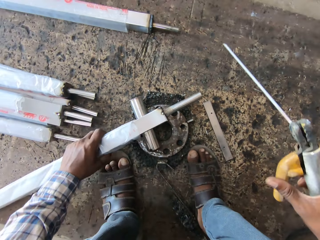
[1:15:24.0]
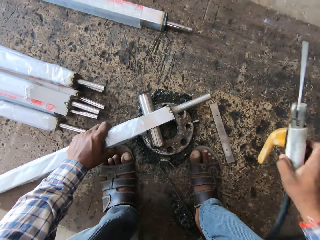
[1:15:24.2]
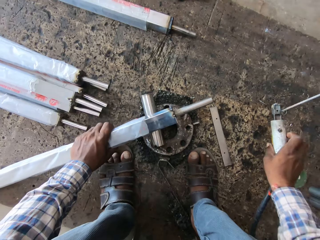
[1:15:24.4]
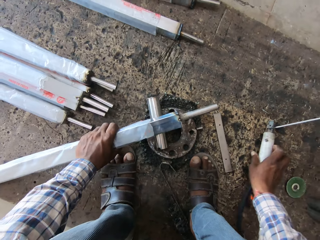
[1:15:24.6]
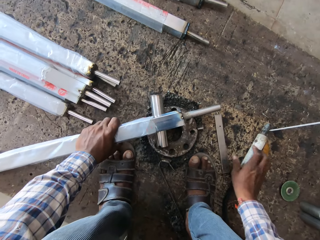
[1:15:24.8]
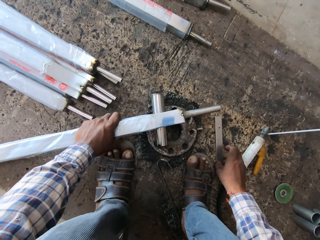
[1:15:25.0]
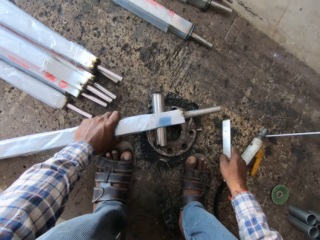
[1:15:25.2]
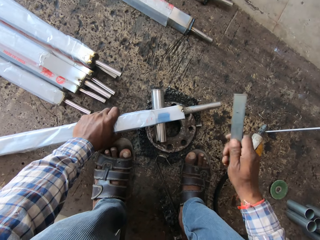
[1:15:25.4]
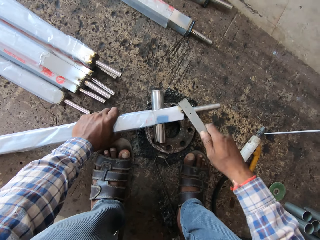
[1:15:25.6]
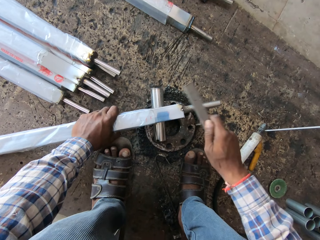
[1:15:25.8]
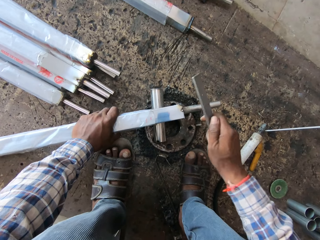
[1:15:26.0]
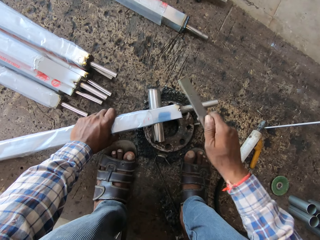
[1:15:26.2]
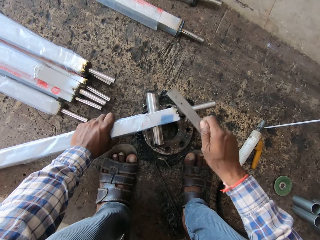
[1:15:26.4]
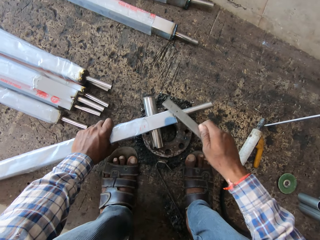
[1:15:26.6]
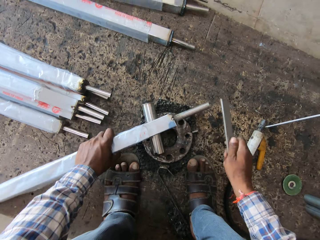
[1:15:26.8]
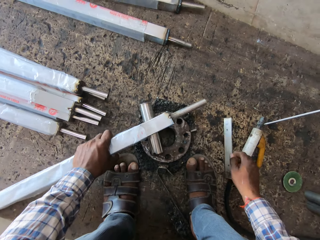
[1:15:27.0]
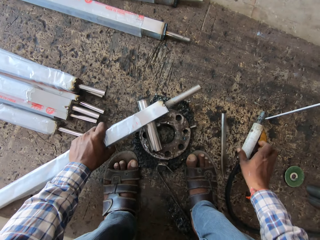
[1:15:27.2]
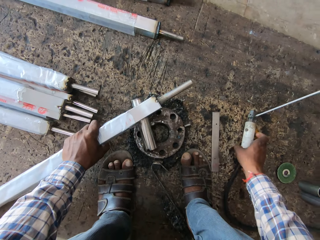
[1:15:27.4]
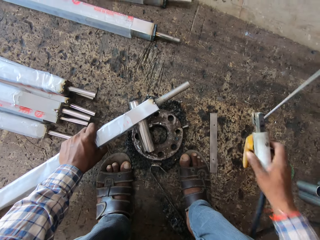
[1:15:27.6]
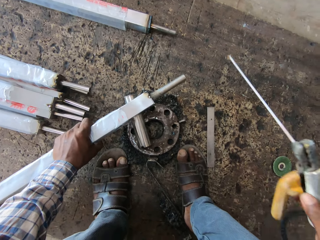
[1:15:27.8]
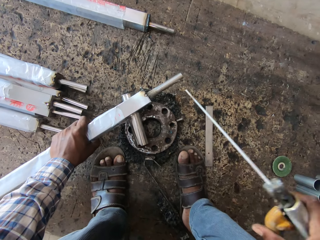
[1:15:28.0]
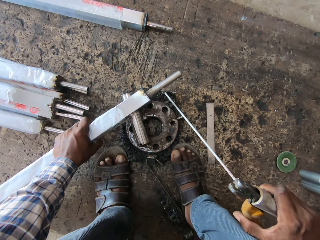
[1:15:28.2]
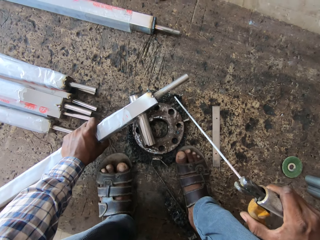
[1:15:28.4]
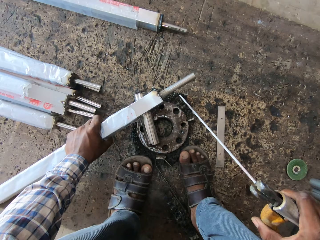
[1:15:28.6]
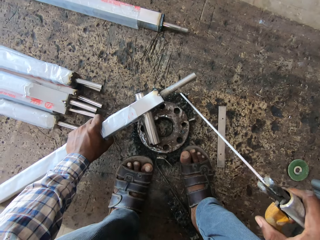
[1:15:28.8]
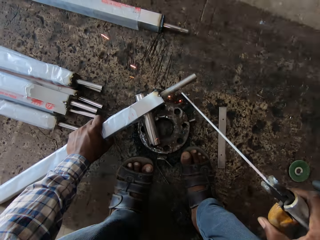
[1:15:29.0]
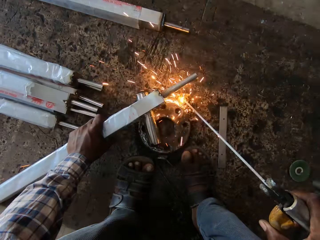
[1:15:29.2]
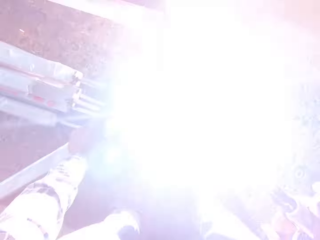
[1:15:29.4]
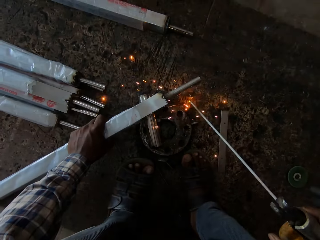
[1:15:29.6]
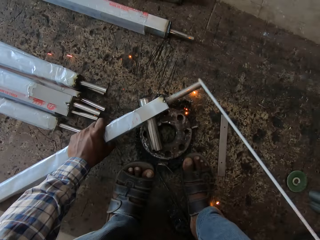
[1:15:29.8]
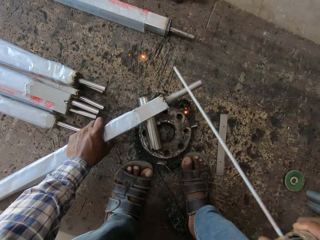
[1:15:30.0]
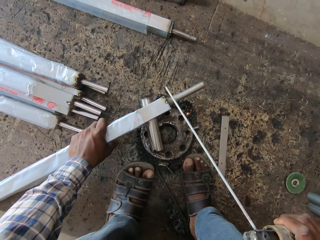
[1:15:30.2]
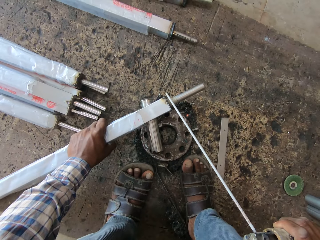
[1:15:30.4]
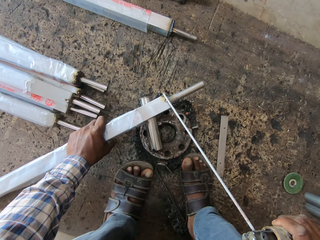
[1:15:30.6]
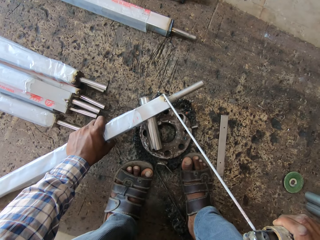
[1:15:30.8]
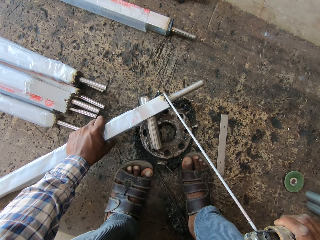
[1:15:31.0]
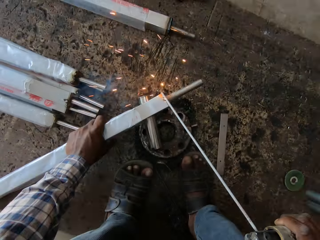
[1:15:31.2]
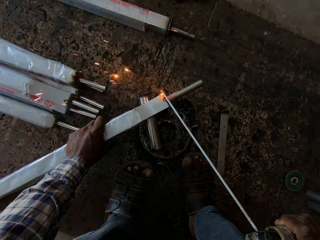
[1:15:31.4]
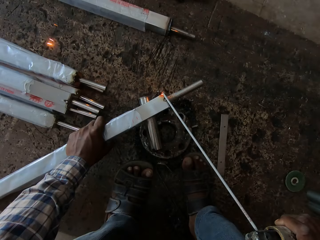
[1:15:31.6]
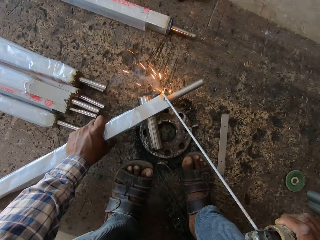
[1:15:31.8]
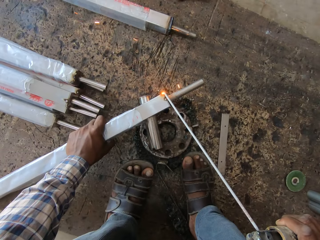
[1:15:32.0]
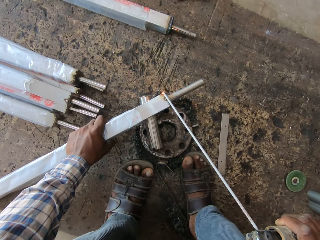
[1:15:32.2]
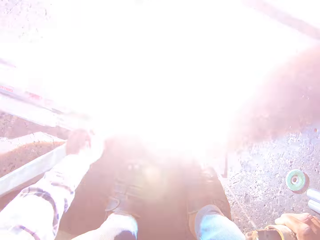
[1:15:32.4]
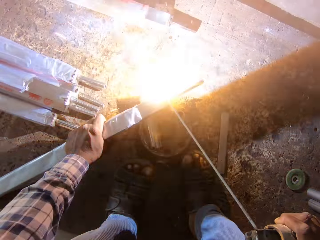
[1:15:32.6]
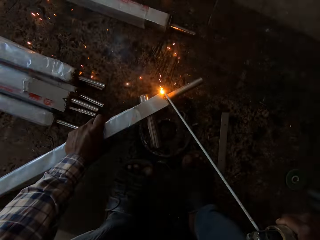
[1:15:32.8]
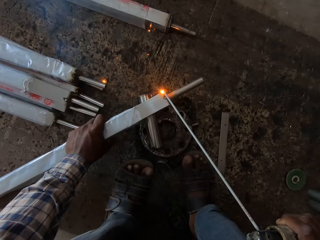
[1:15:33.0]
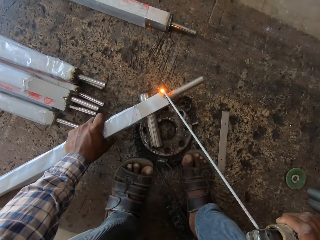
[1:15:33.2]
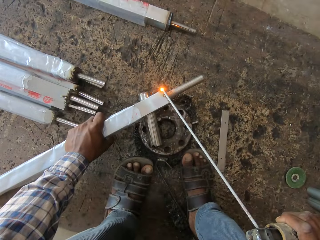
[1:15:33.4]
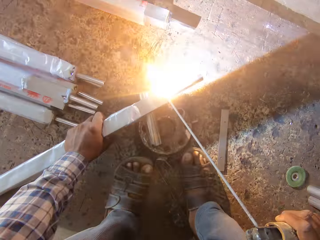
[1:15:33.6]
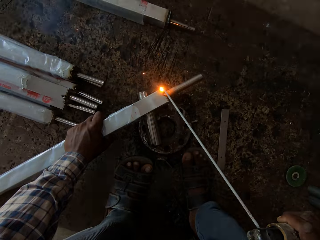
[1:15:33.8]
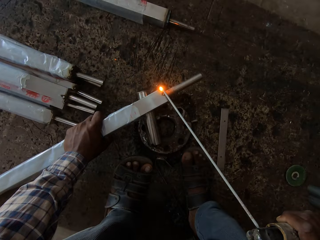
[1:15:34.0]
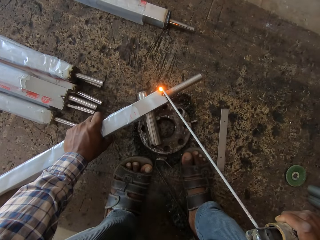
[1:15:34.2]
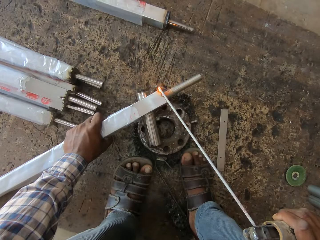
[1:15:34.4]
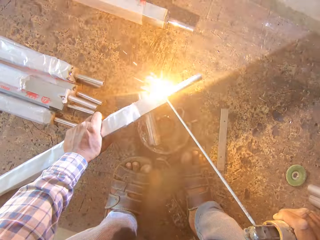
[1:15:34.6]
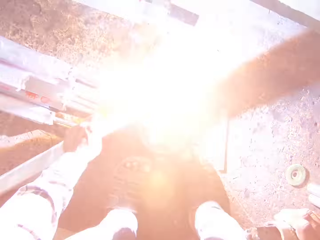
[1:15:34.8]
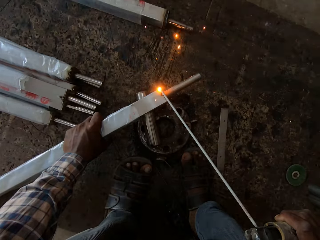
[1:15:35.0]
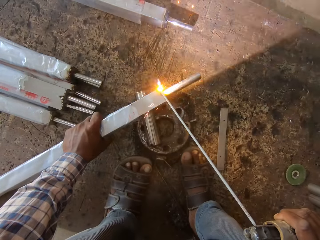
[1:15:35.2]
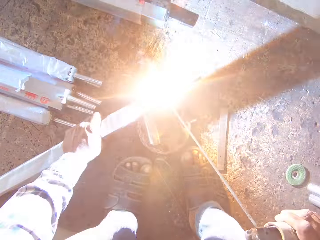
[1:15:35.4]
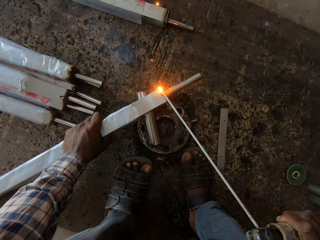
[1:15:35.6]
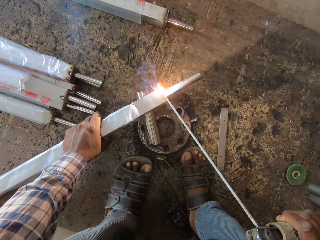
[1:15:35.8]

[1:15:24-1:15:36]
The camera wearer holds the aluminum rod with his left hand. He places the blowtorch on the workshop board with his right hand. He picks up the mini steel from the workshop board with his right hand. He hits the aluminum rod with the mini steel in his right hand. He places the mini steel on the workshop board with his right hand. He picks up the blowtorch from the workshop board with his right hand. He taps the blowtorch on a round metal on the workshop board. He welds the edge of the aluminum rod with the blowtorch in his right hand.

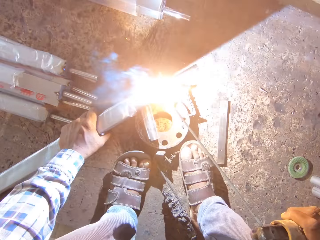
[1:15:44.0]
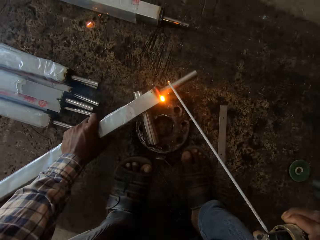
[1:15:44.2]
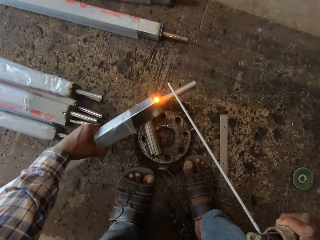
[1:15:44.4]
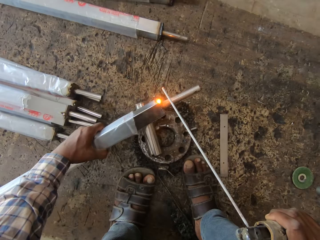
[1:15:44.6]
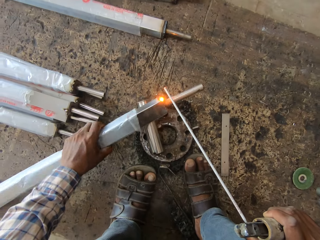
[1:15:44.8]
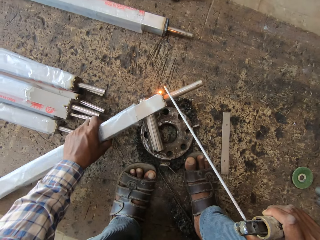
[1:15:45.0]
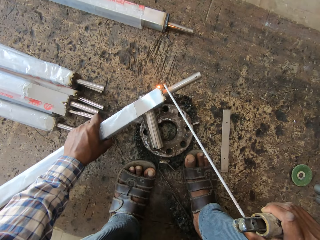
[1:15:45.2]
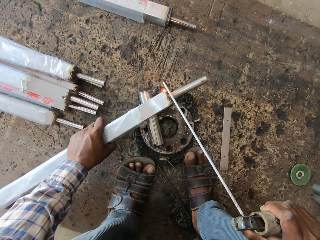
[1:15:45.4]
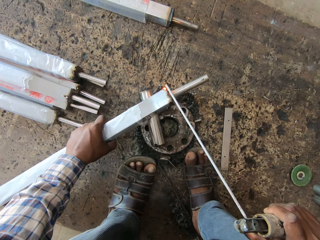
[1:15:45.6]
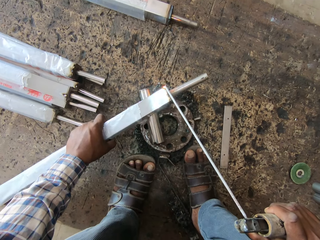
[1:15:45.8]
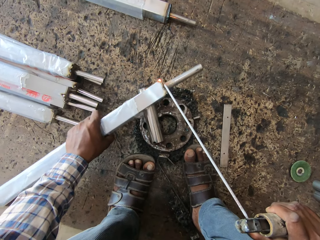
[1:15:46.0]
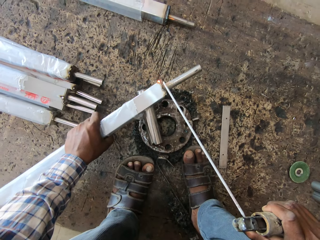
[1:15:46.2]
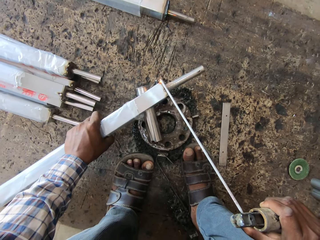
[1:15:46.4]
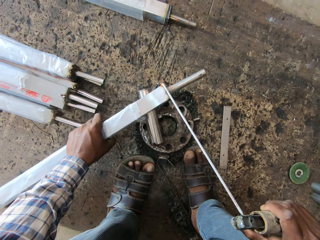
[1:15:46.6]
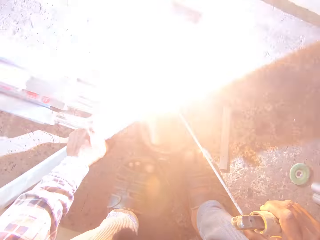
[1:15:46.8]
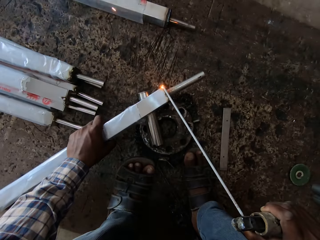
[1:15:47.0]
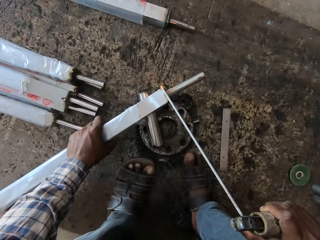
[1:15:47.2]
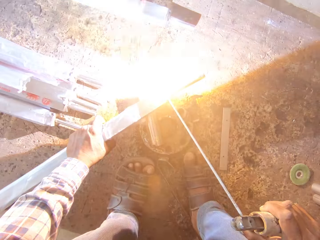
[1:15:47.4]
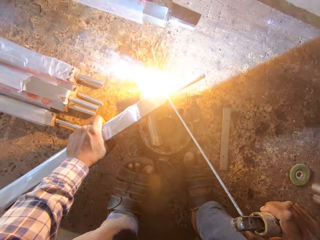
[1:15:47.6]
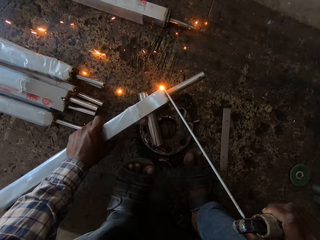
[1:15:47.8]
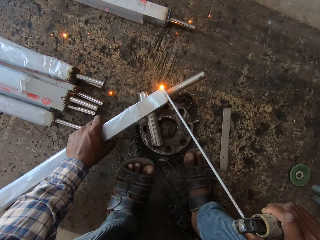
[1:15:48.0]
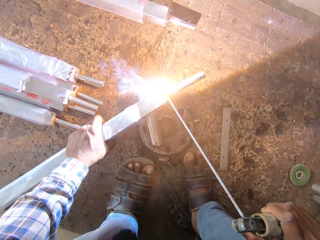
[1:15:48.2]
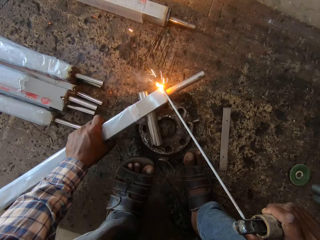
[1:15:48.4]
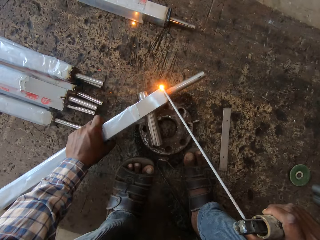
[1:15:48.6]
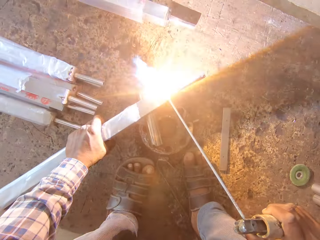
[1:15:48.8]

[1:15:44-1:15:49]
The camera wearer turns the aluminum rod with his left hand. He welds the edge of the aluminum rod with the blowtorch in his right hand.

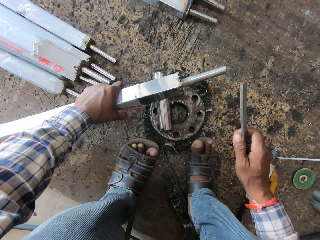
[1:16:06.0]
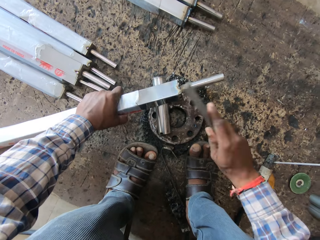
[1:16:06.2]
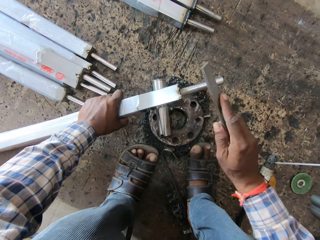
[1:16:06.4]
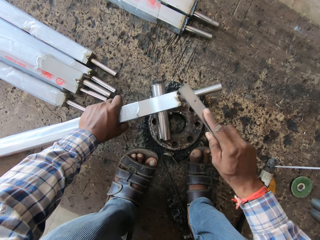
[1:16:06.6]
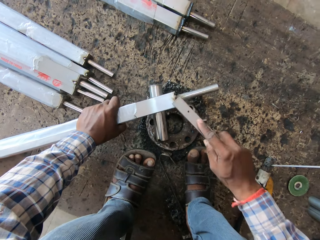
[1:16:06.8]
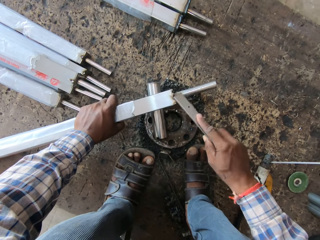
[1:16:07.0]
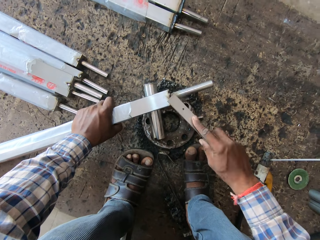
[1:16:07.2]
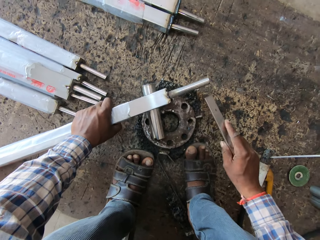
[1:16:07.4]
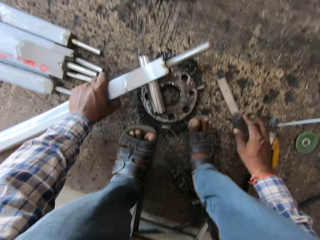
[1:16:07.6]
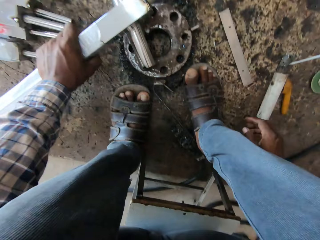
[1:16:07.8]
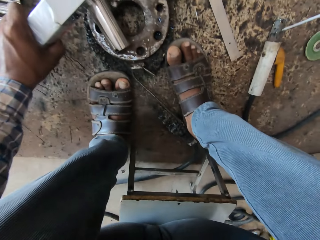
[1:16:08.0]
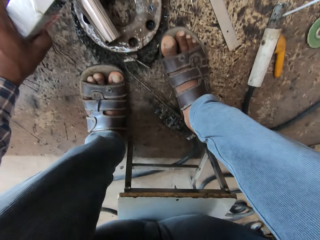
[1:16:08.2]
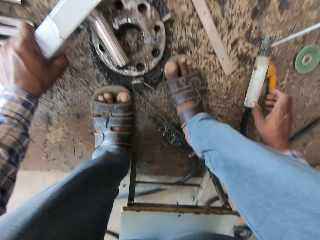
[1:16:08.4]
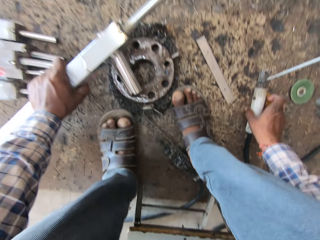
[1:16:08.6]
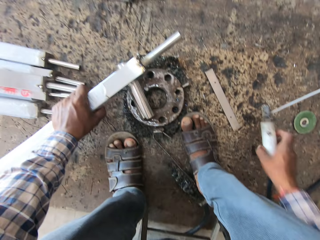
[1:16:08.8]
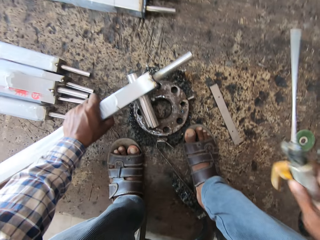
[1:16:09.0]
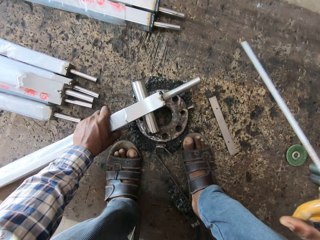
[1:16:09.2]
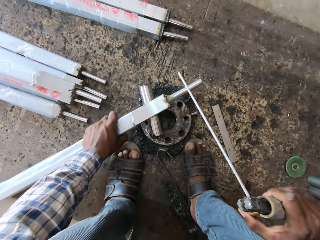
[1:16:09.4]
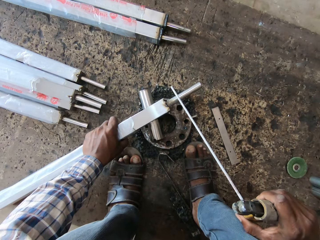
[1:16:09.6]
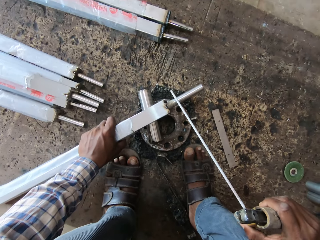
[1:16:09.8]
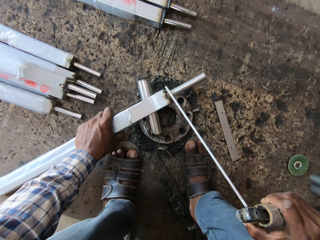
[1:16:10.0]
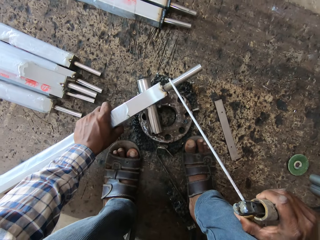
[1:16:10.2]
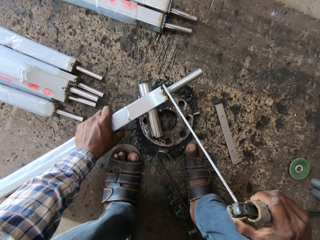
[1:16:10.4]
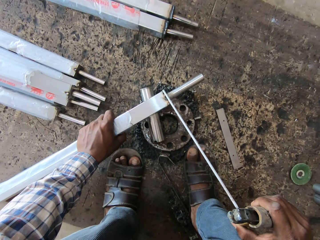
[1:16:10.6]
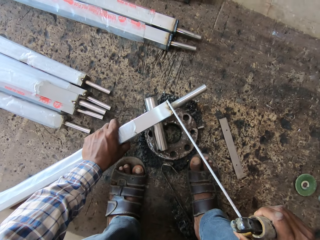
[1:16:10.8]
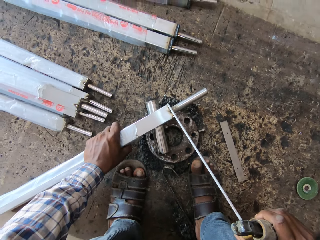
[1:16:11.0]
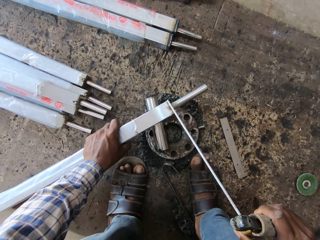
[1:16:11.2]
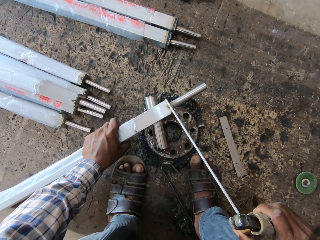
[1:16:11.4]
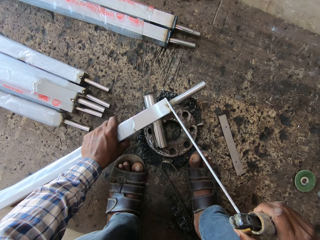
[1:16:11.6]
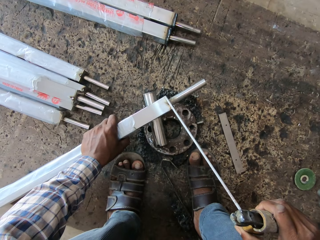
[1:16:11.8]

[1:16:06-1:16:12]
The camera wearer picks the mini steel from the workshop board with his right hand. He hits the mini steel on the aluminum rod with his right hand. He drops the mini steel on the workshop board with his right hand. He picks the blow torch from the workshop board with his right hand. He welds the edge of the aluminum rod with the blow torch in his right hand.
